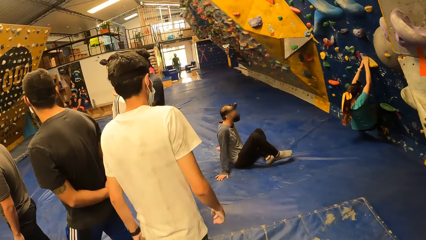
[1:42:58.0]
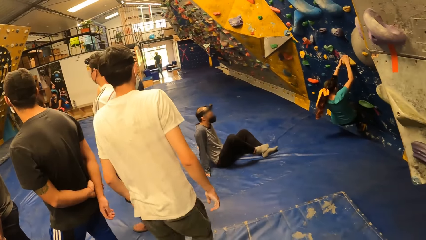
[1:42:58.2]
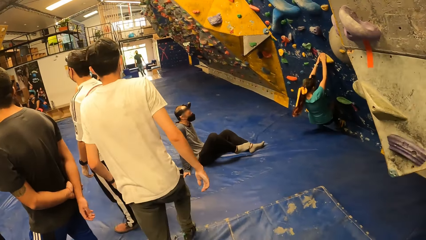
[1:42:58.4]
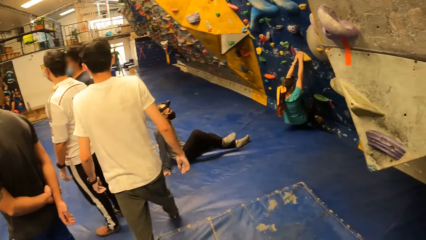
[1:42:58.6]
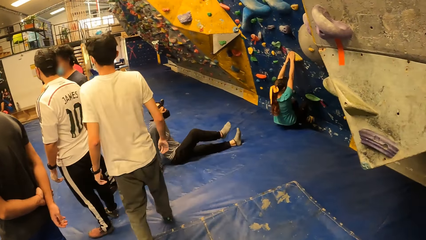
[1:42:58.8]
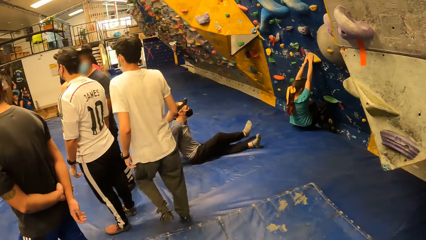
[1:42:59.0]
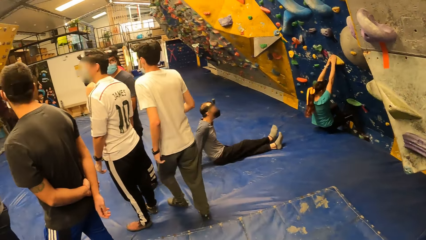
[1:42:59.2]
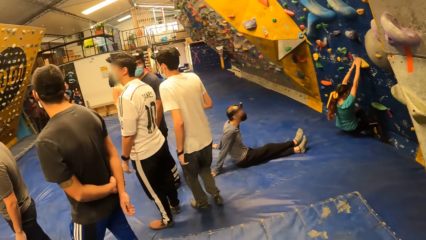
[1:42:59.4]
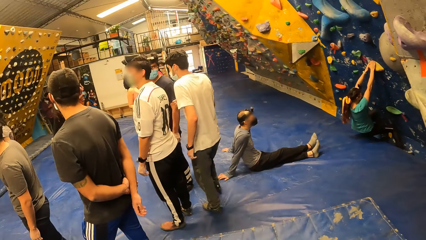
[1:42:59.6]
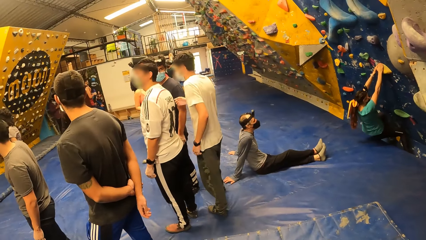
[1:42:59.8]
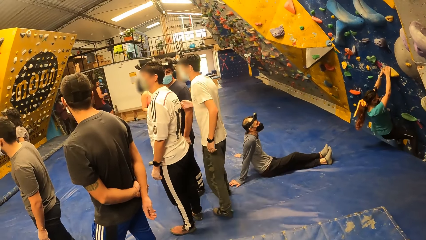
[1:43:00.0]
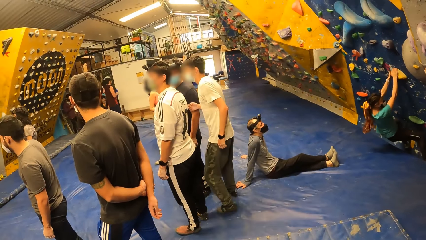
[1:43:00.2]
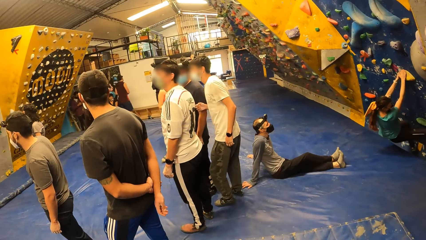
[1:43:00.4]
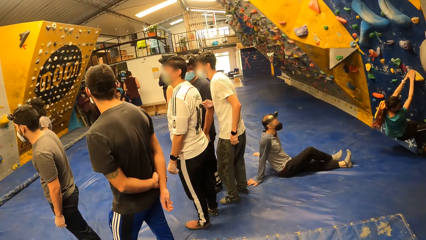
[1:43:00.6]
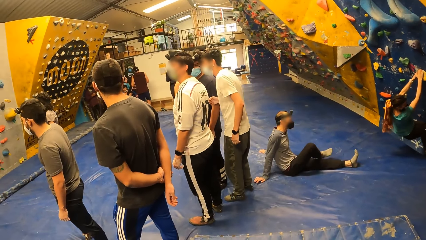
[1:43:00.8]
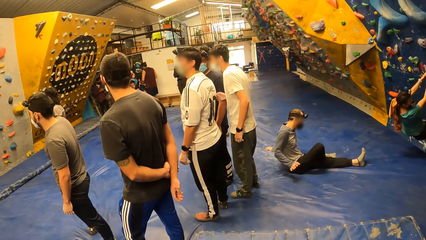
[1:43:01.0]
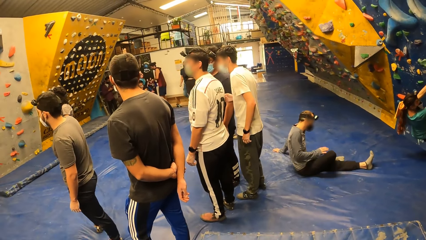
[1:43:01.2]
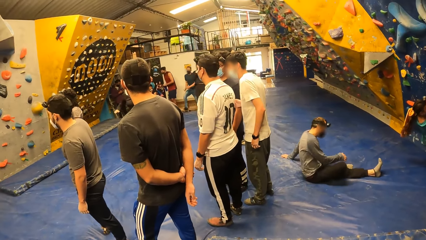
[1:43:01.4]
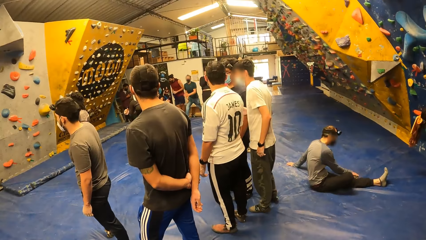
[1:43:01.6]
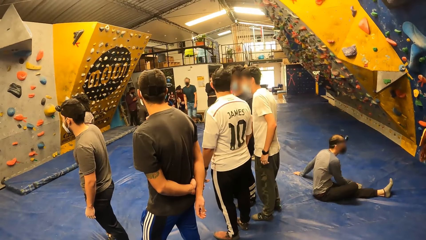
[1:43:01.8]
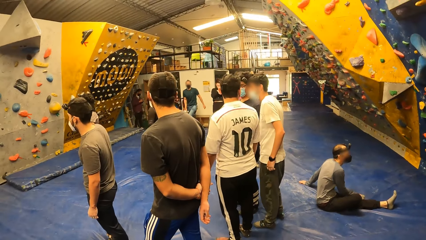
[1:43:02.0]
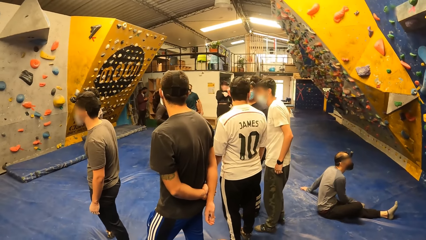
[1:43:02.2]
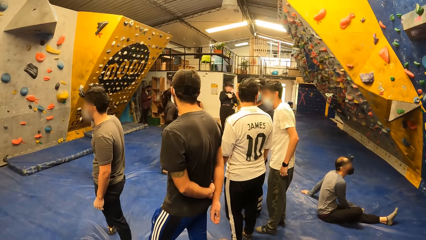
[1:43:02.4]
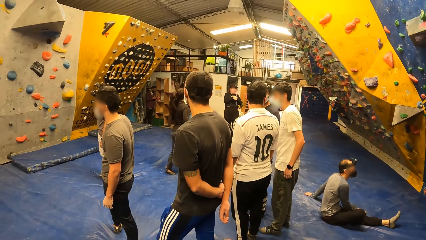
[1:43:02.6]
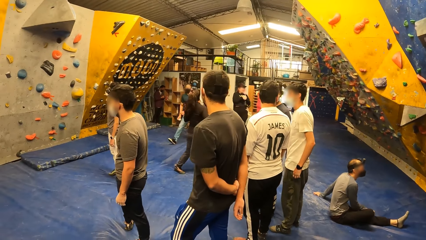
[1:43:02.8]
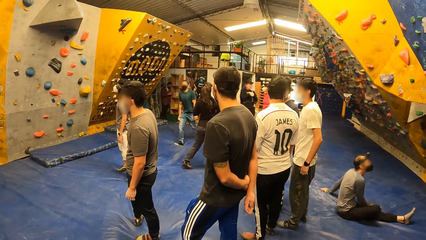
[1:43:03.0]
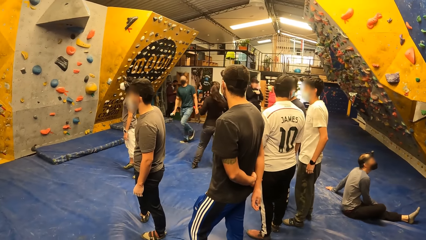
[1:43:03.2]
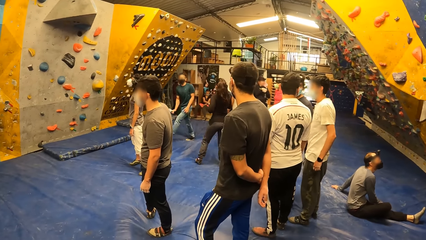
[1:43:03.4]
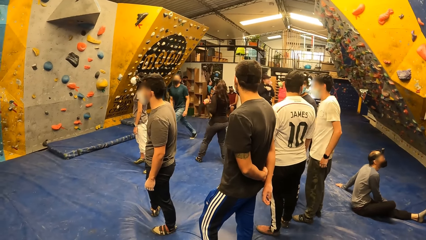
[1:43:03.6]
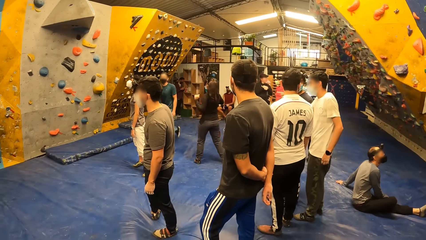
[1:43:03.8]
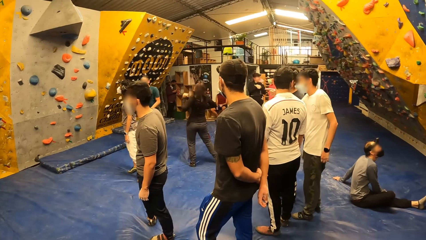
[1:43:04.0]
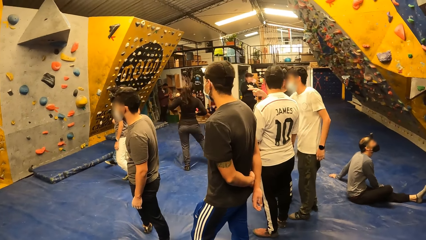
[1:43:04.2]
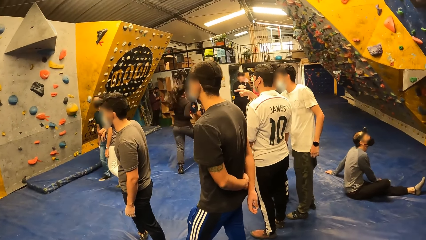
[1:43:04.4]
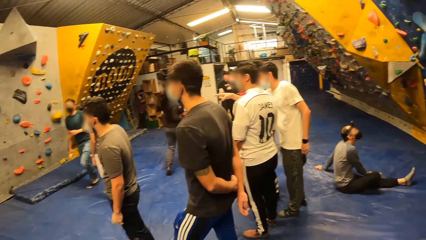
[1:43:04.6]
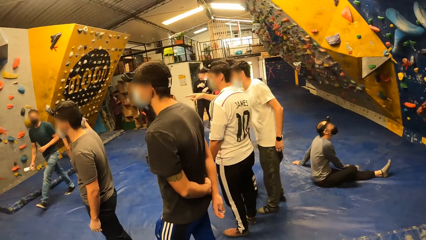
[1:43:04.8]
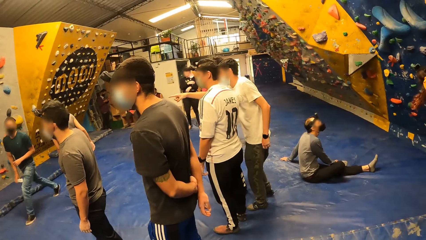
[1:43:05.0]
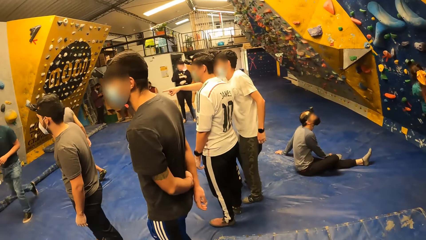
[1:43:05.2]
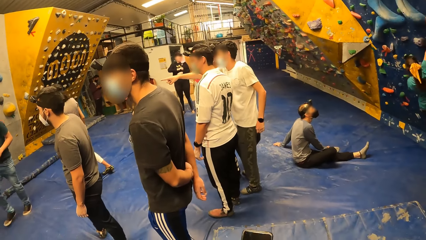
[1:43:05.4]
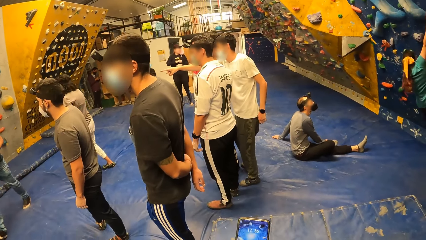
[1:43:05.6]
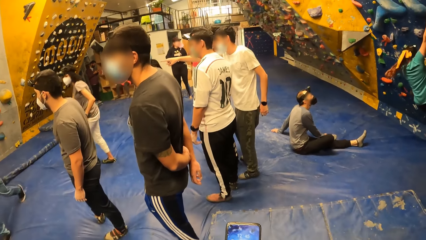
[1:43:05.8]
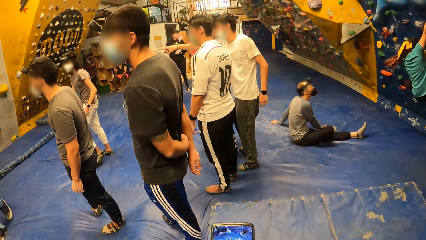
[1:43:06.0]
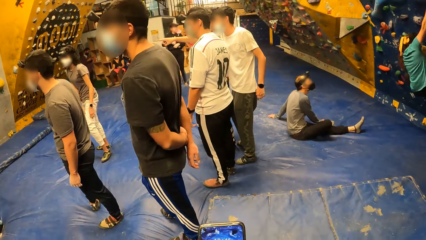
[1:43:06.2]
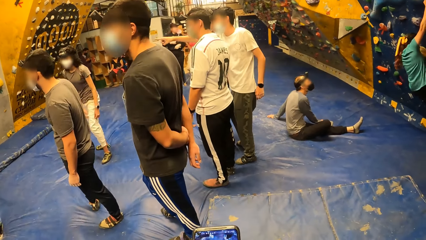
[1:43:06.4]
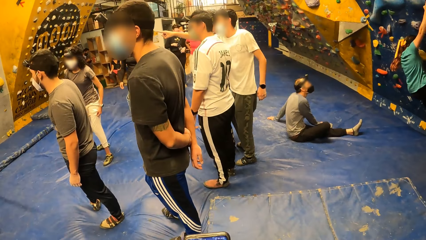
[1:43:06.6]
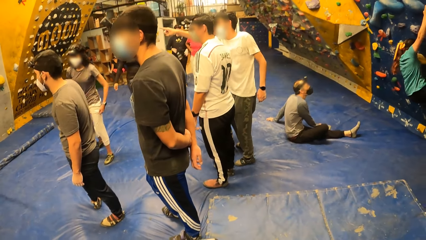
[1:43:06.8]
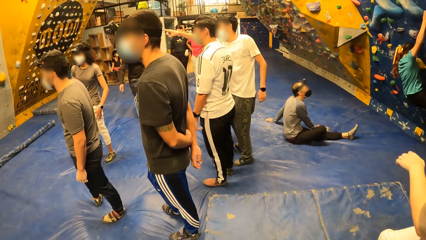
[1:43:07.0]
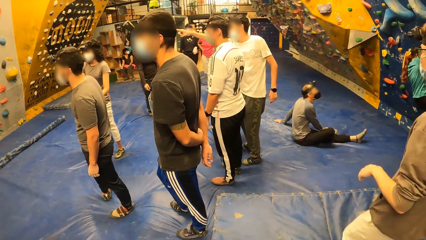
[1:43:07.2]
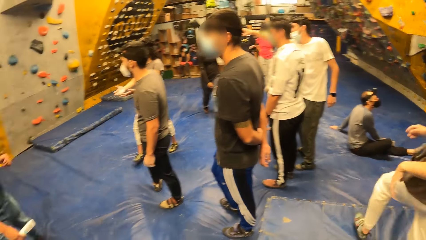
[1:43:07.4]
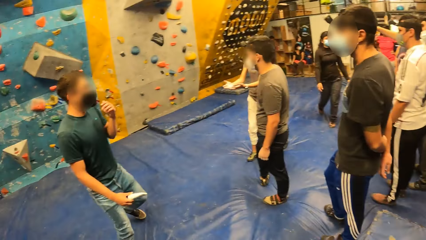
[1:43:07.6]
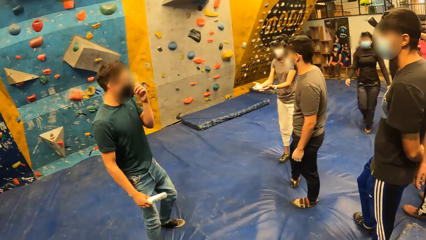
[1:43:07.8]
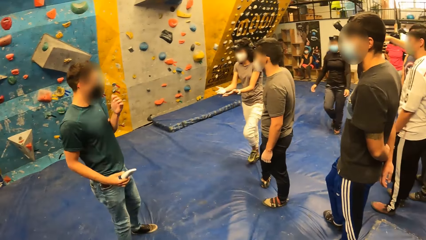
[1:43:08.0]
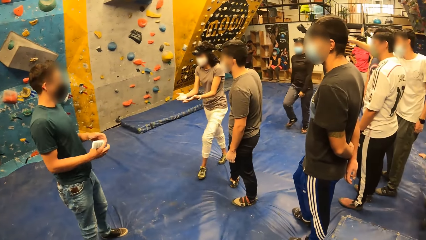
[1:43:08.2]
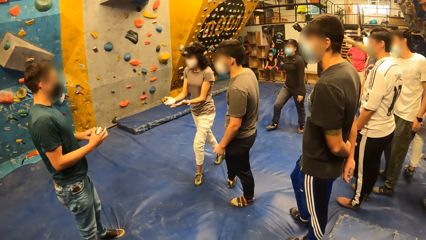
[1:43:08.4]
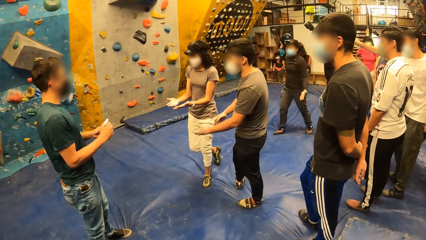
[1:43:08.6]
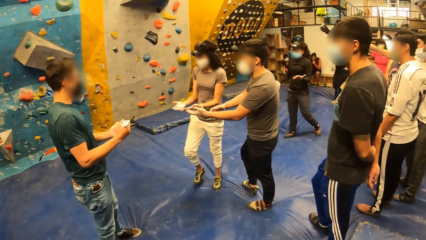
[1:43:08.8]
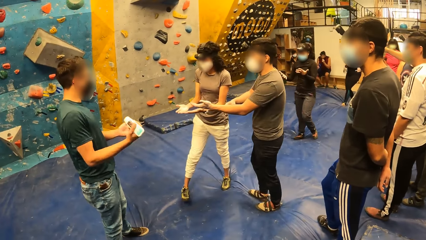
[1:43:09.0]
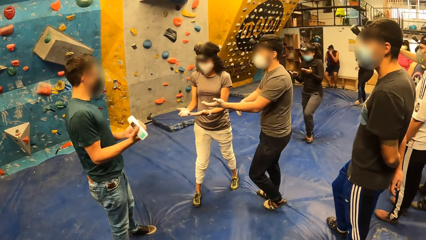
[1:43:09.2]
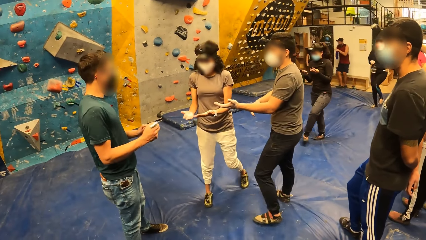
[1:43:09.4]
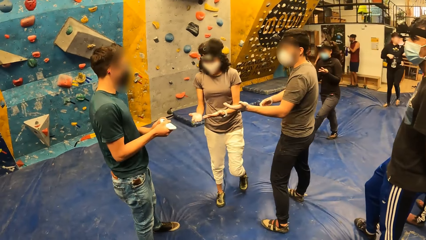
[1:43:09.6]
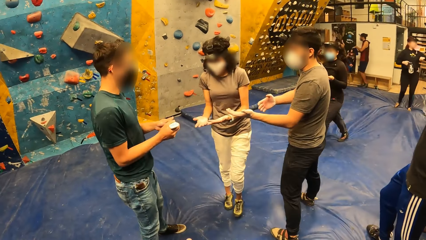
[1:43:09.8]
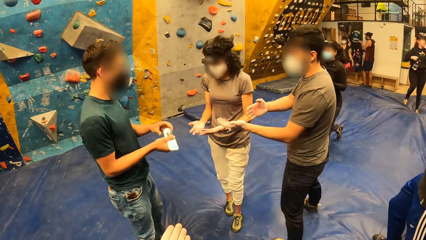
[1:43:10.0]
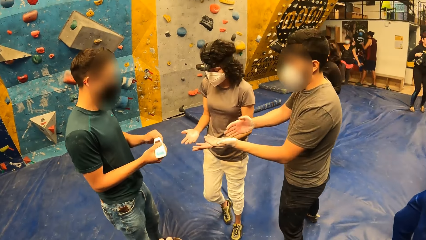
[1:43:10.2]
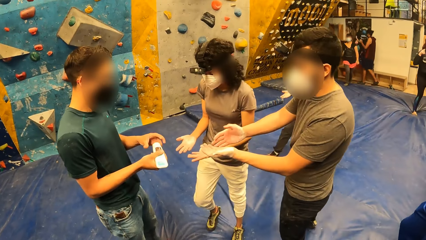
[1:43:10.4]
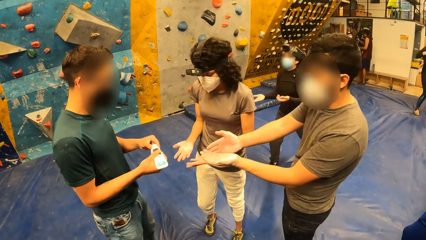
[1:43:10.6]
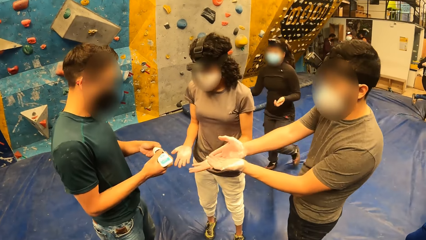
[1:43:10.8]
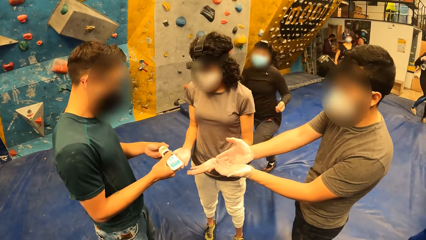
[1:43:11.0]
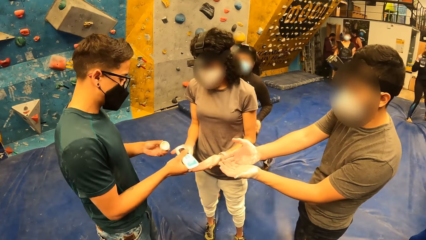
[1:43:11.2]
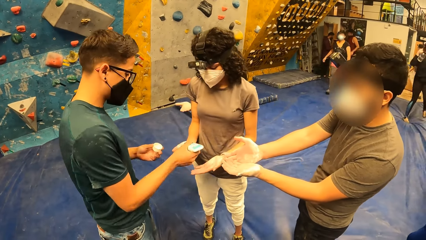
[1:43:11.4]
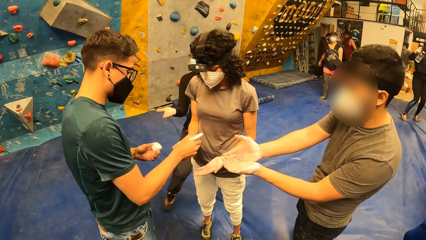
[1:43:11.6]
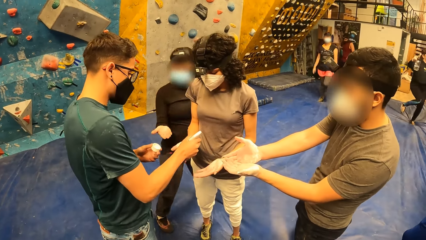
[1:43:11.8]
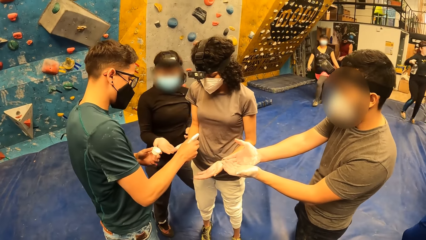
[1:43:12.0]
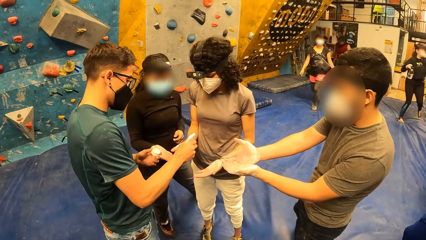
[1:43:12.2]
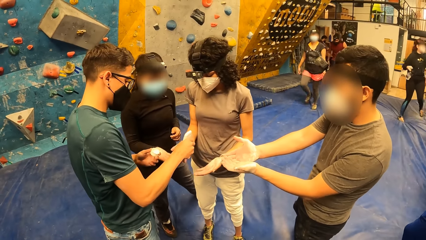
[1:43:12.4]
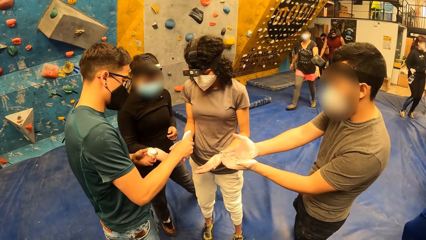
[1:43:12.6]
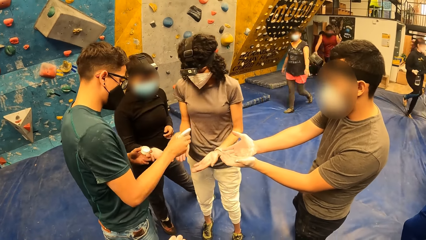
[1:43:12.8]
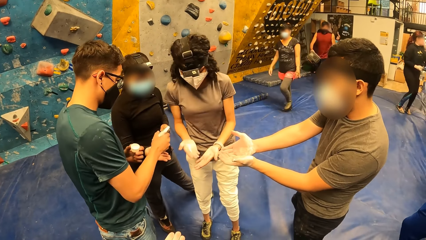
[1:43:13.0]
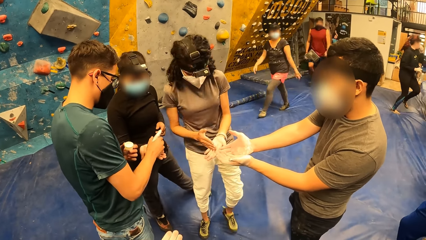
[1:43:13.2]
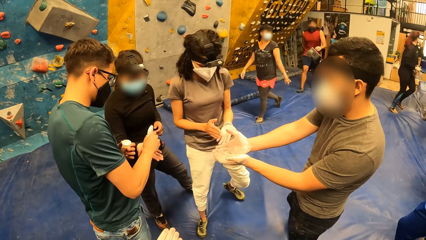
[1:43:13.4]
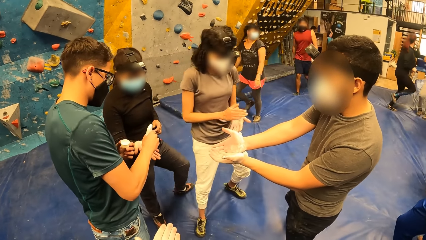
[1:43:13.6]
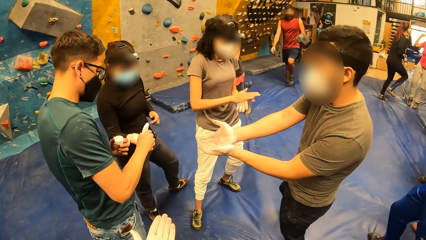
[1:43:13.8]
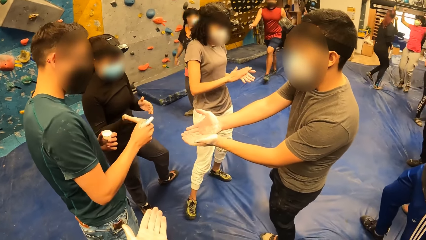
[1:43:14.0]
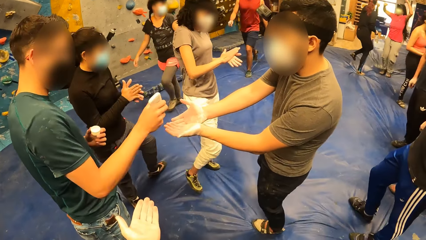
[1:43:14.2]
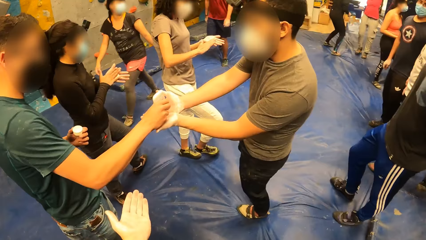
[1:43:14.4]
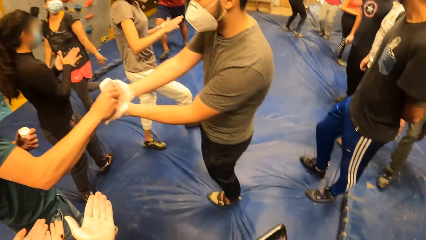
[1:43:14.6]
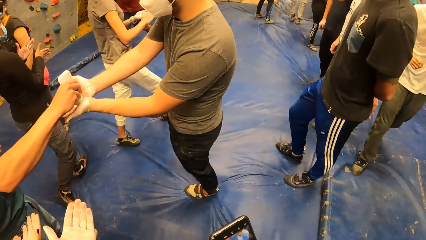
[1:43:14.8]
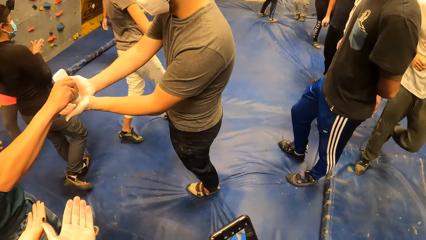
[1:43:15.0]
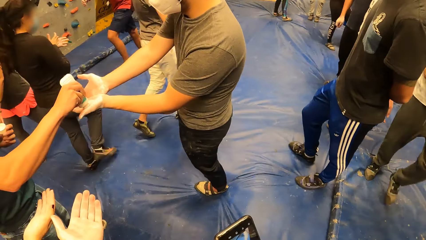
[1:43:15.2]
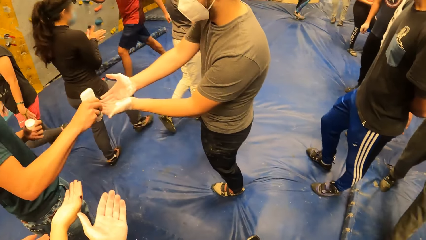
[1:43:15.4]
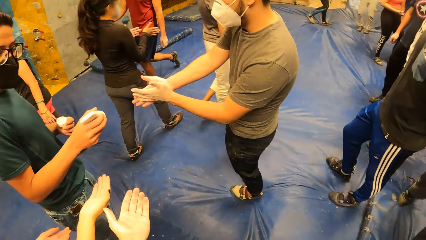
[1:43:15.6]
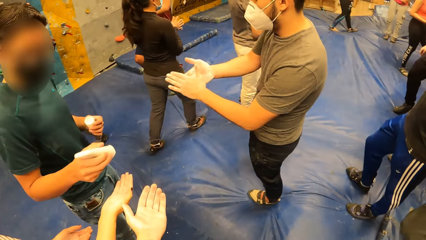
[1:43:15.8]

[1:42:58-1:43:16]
A person climbs the jugs. A man holds a bottle of lotion with his right hand. The man opens the bottle of lotion with his left hand. The man pours the lotion from the bottle into the hands of the group of people with his right hand.
